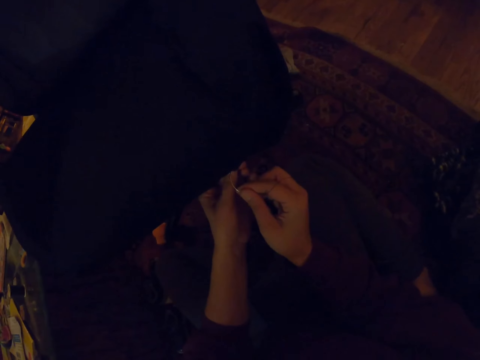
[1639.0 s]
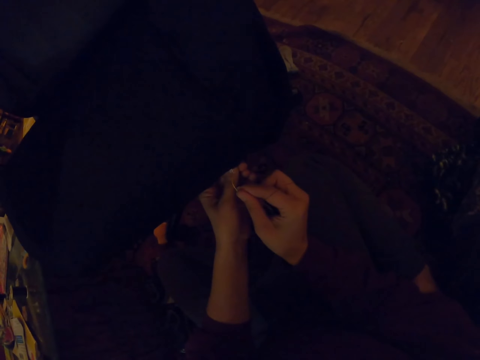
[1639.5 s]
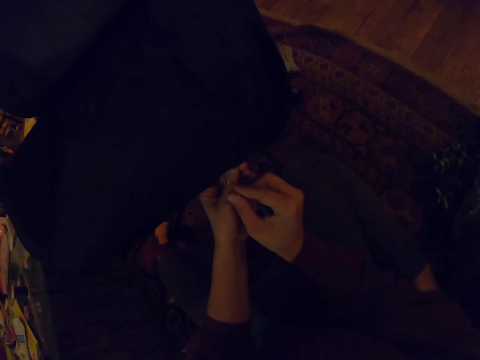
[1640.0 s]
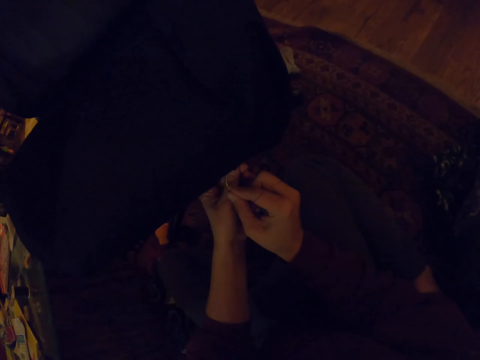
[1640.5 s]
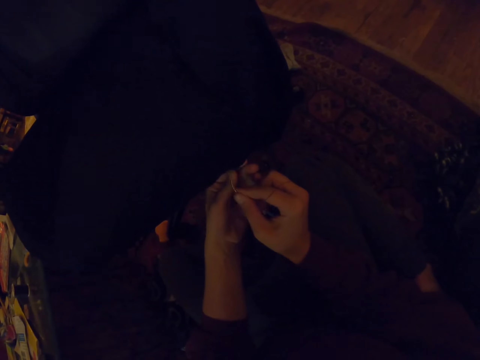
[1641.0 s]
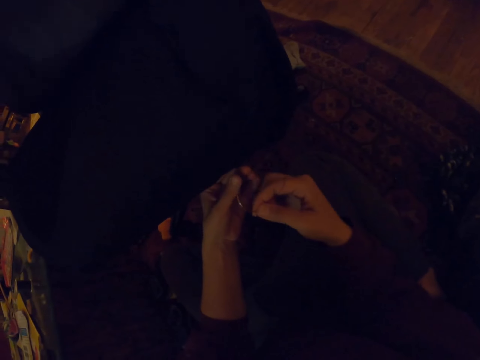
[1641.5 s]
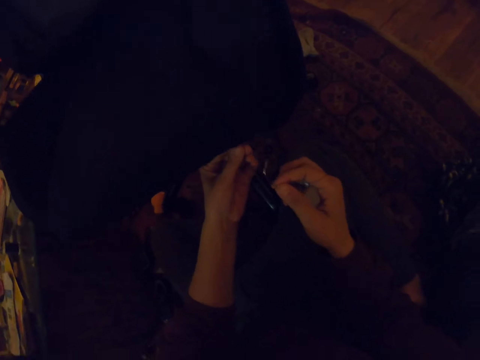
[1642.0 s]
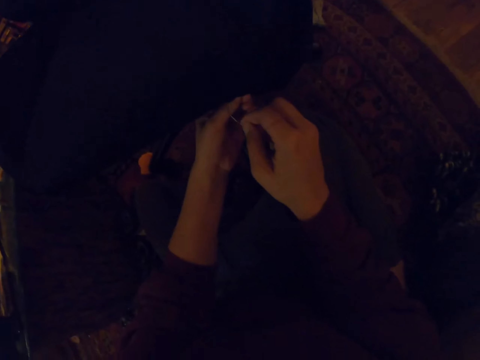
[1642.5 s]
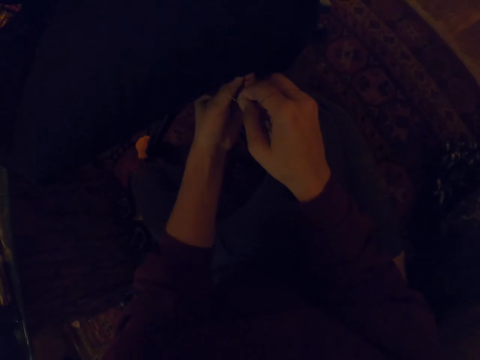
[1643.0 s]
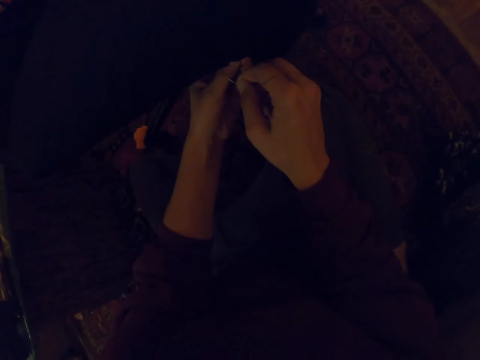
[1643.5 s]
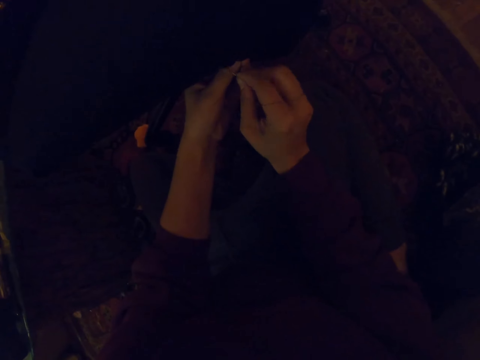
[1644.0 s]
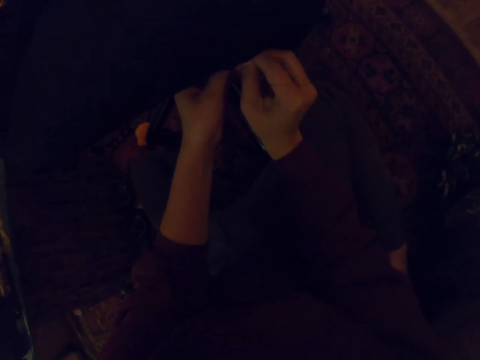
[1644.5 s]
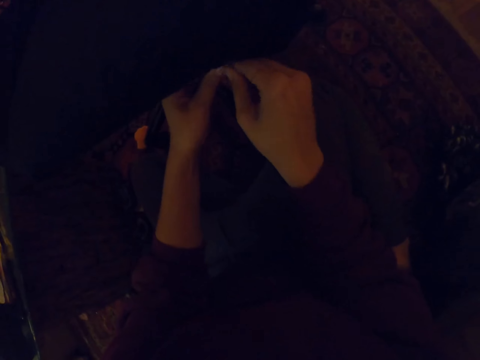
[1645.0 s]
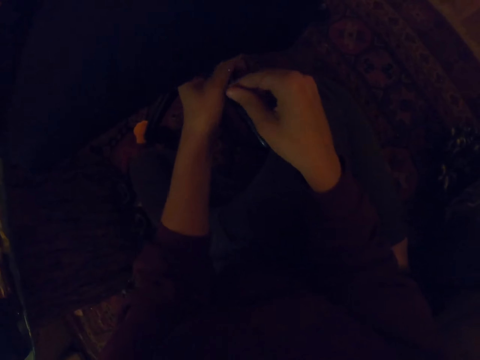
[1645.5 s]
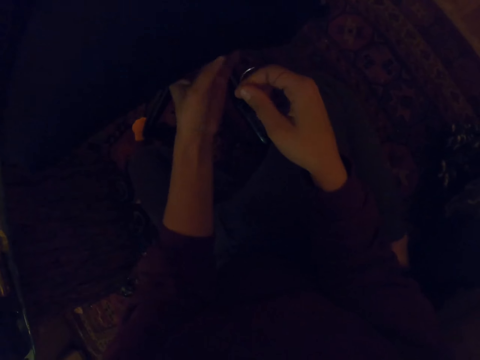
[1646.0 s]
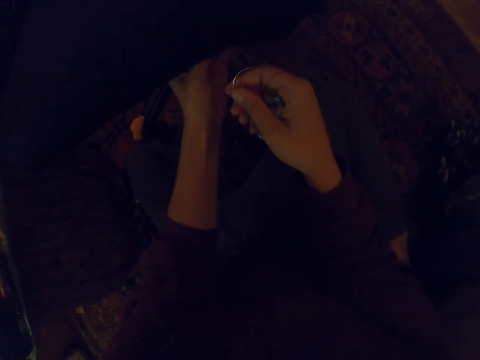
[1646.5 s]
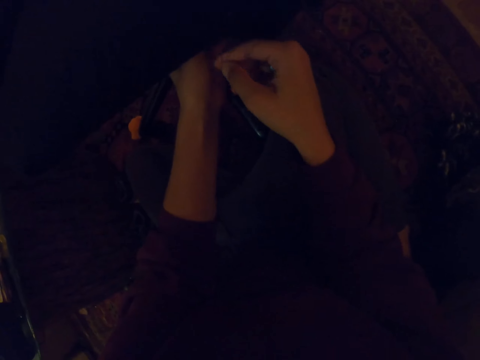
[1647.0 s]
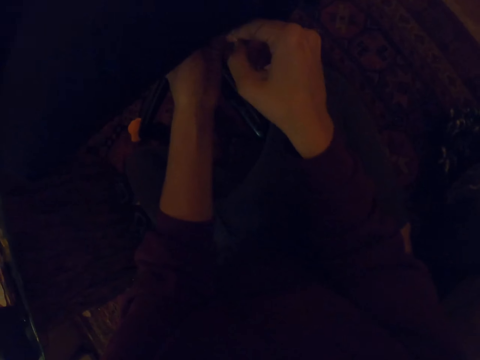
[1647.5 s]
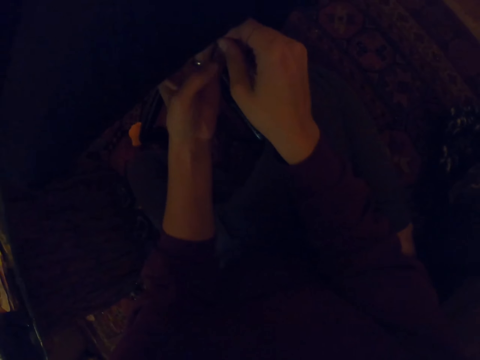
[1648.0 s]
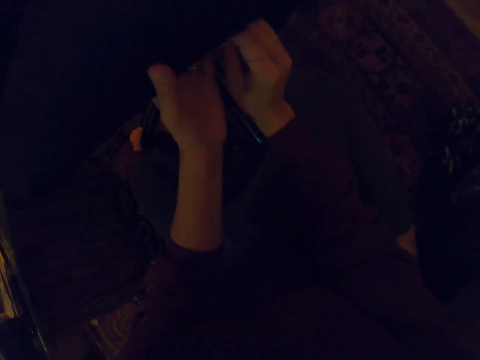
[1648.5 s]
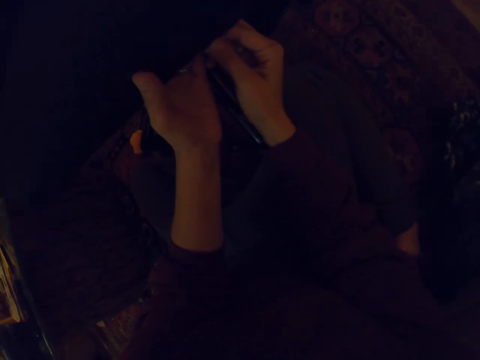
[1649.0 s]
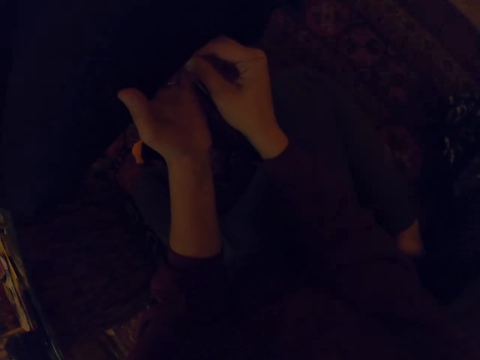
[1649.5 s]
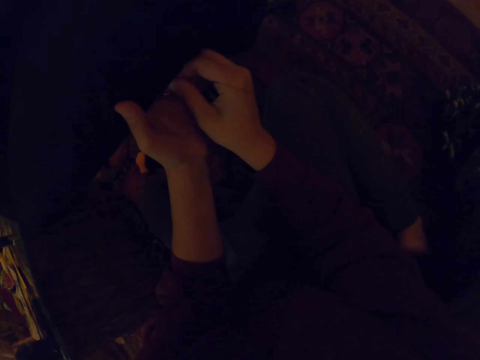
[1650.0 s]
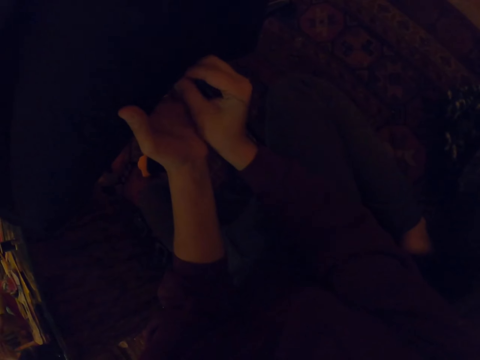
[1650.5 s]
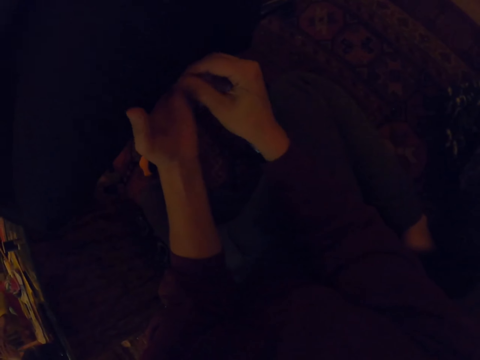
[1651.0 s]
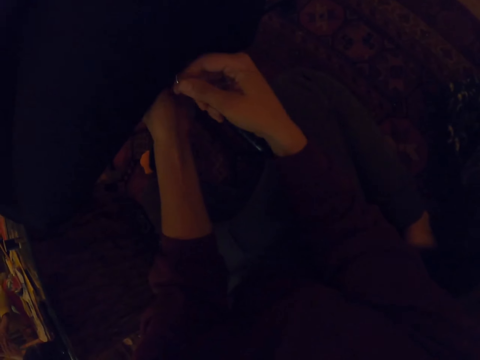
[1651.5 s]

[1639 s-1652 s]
The camera wearer pierces the fabric with a needle. They sew the fabric on a chair. They pierce the fabric with the needle.

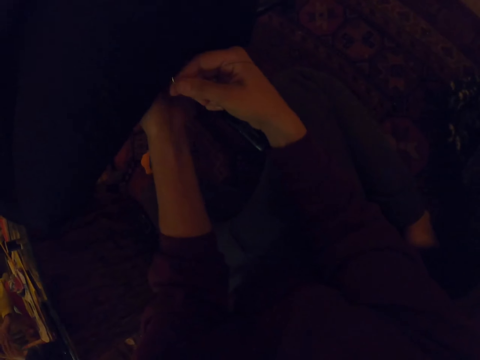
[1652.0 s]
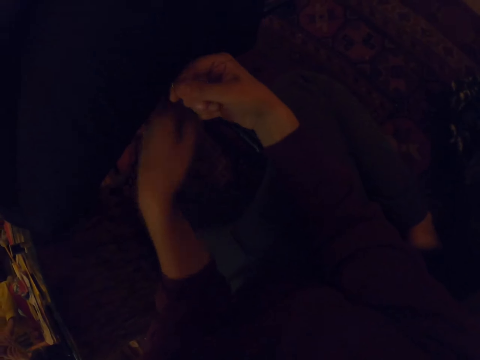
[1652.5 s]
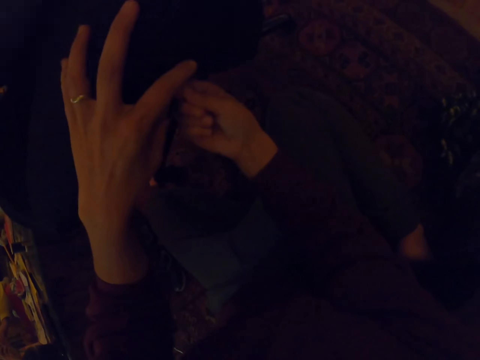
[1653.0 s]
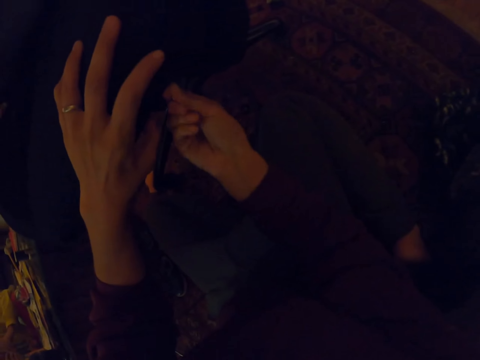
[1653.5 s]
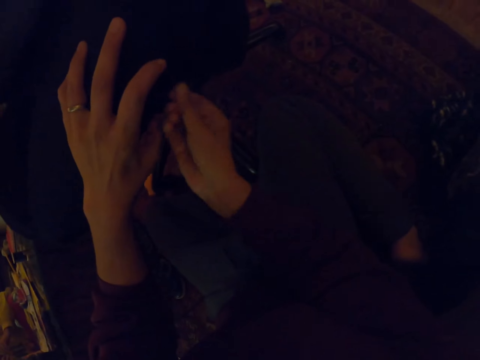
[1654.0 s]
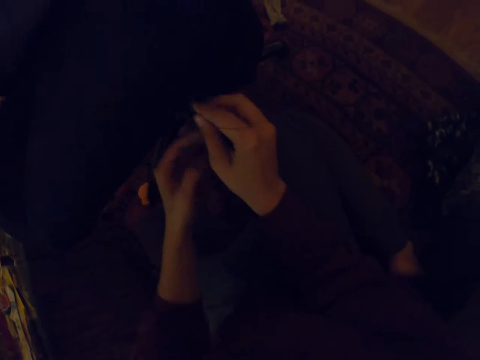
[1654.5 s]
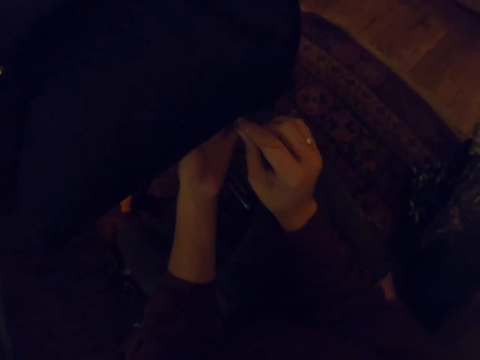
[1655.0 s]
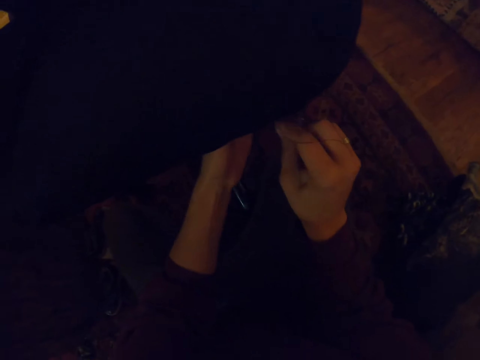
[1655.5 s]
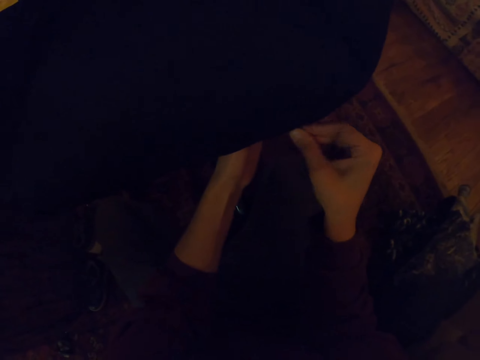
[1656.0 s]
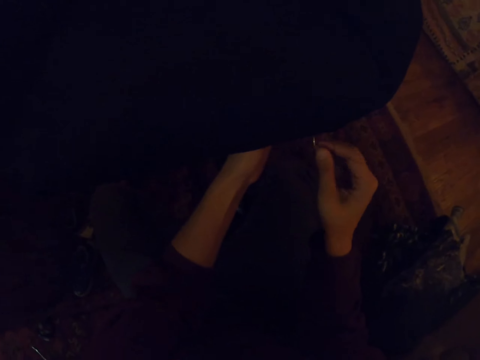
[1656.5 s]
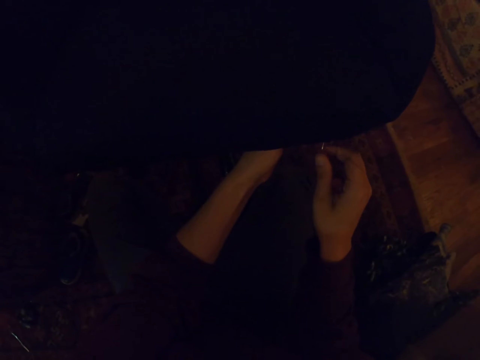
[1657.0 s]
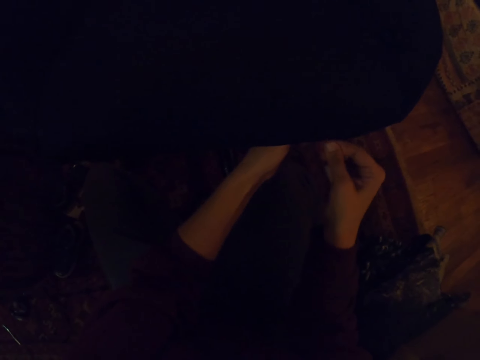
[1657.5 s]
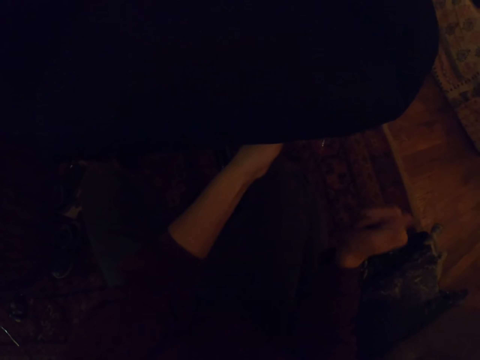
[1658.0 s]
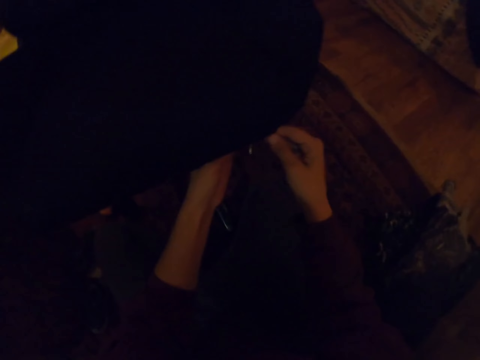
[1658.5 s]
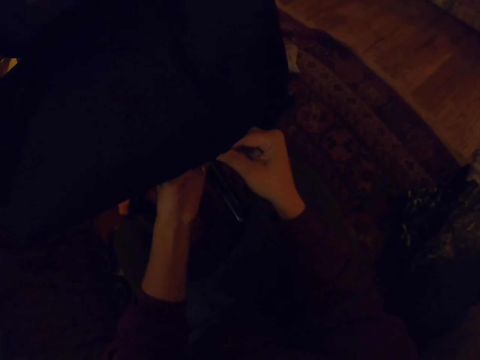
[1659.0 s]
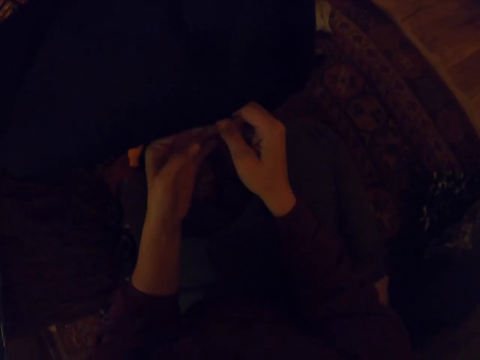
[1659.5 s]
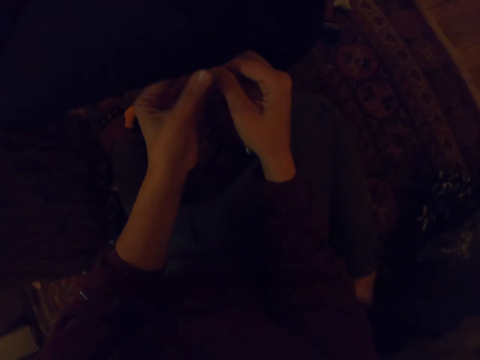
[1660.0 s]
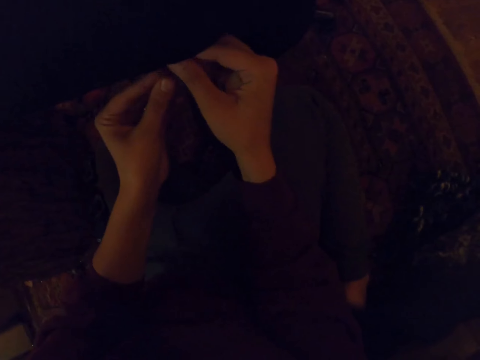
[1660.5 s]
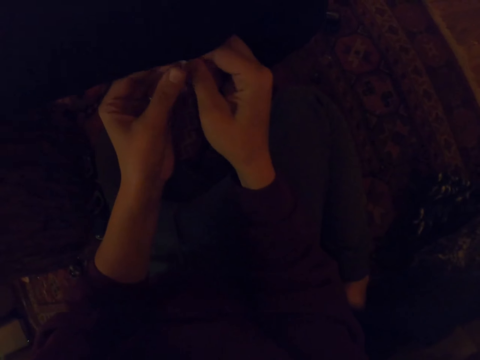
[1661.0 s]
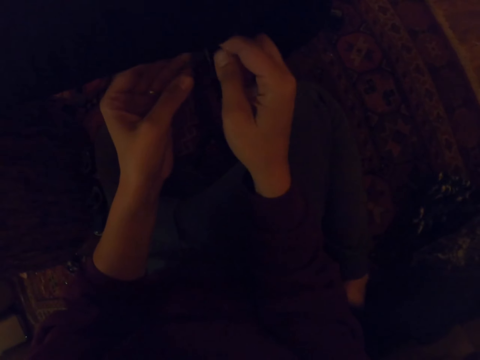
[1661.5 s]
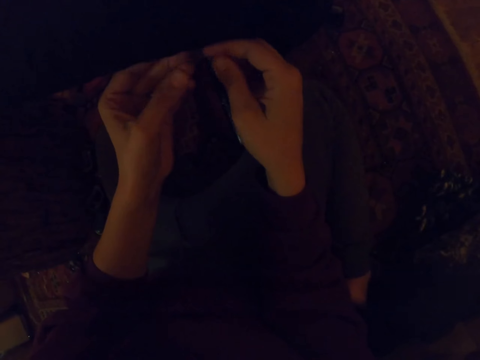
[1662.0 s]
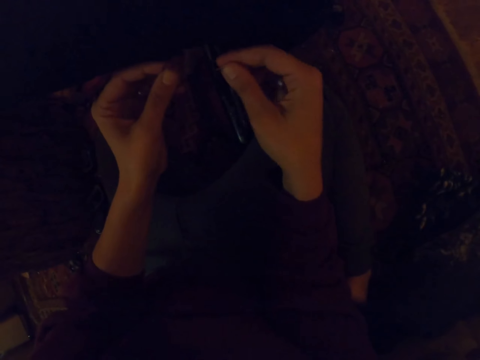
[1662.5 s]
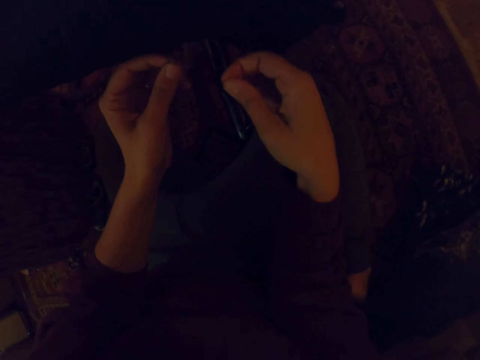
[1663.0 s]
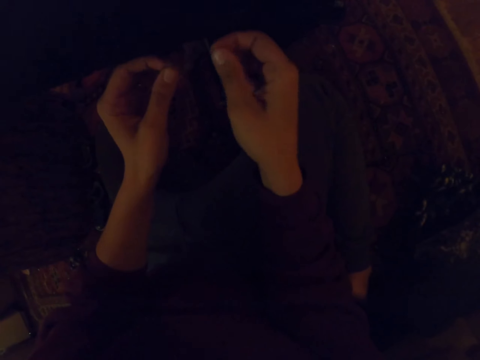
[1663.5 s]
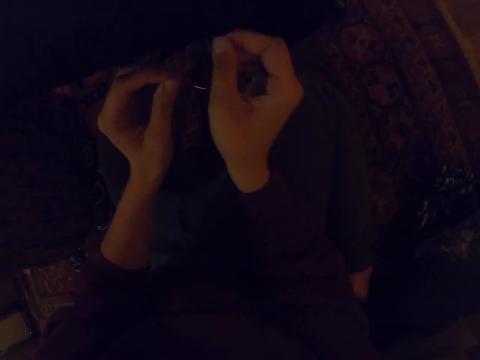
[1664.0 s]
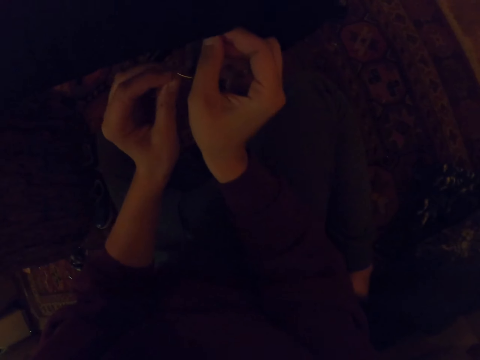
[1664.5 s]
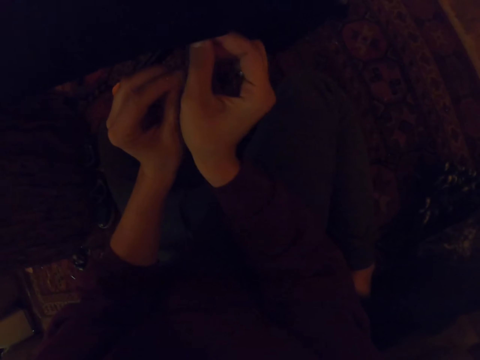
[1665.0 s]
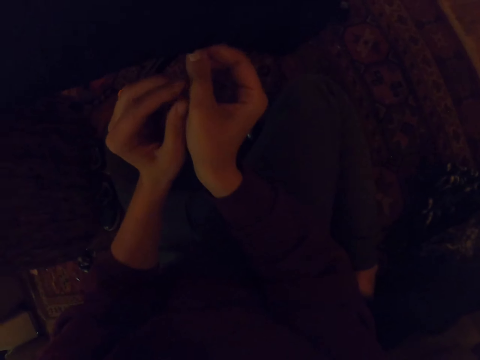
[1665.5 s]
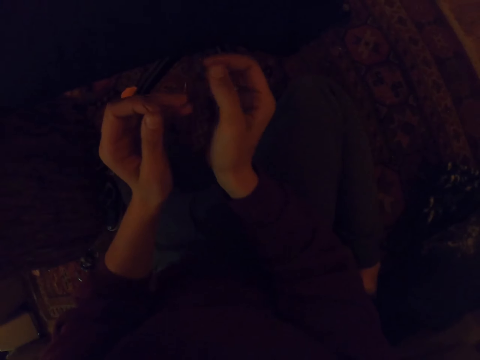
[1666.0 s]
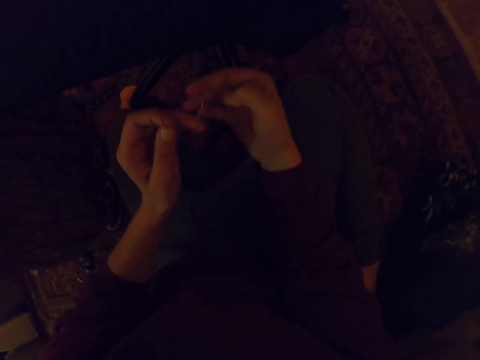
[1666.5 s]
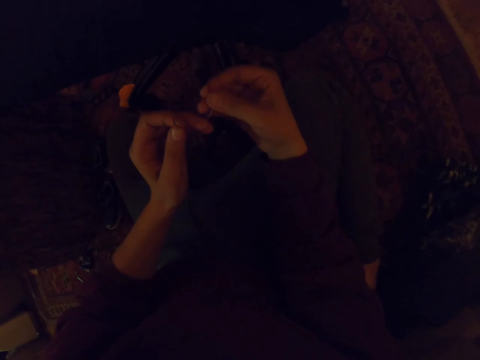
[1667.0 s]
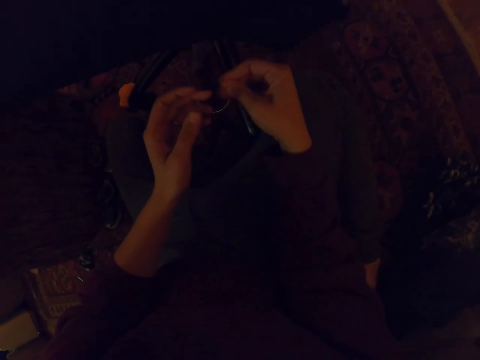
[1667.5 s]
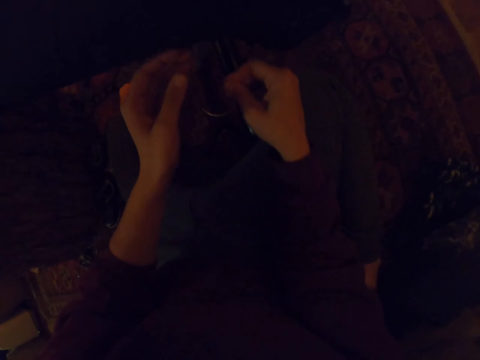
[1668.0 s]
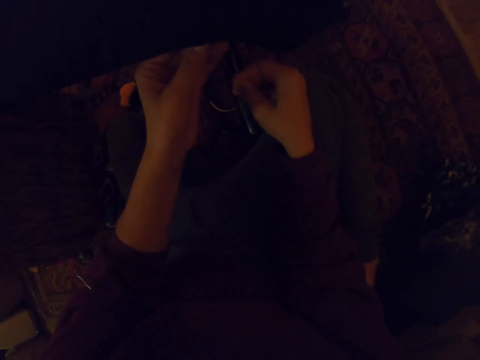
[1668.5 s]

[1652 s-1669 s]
The camera wearer sews a fabric on a chair. They pull a string with the right hand. They hold a needle with both hands. They insert the needle into the string.
